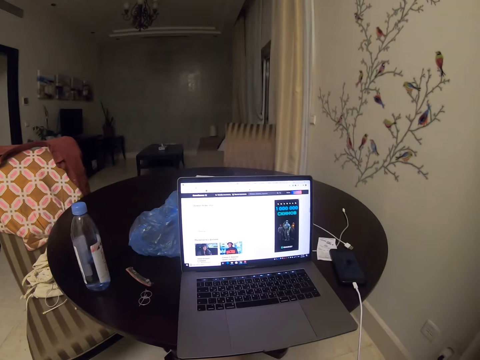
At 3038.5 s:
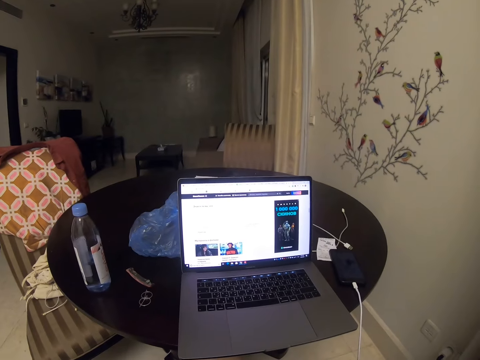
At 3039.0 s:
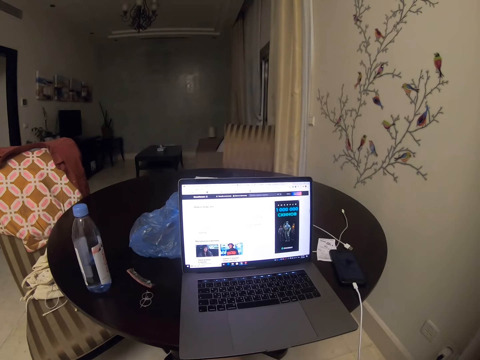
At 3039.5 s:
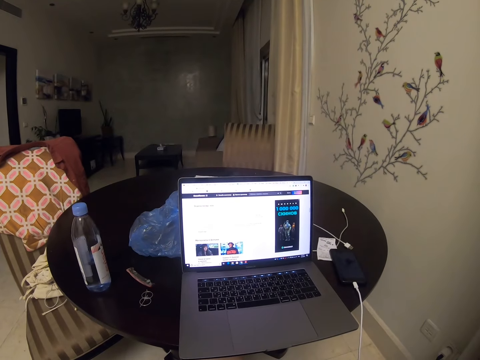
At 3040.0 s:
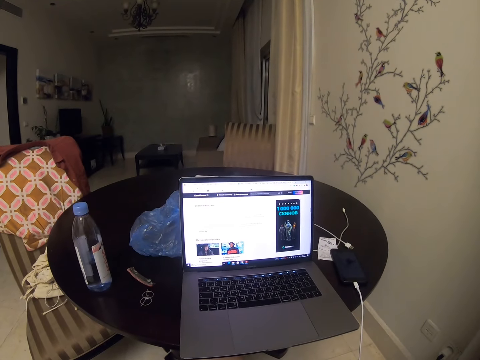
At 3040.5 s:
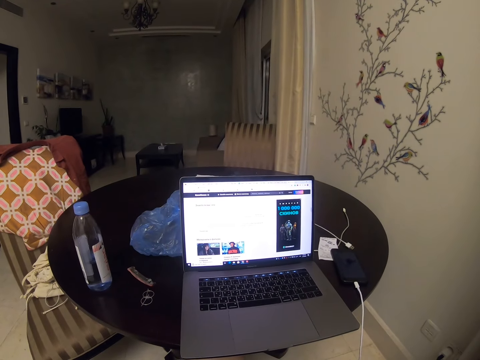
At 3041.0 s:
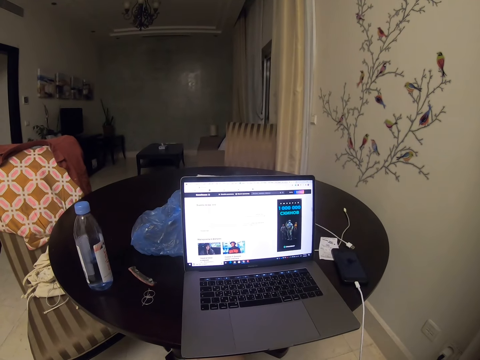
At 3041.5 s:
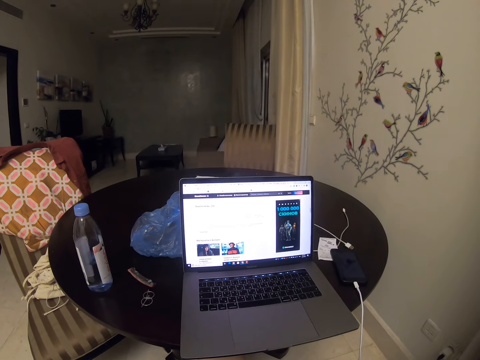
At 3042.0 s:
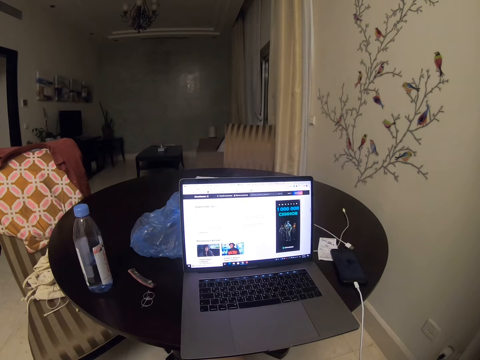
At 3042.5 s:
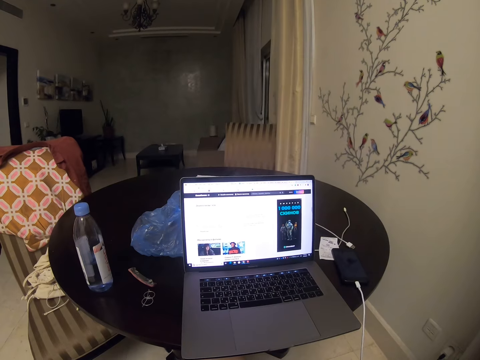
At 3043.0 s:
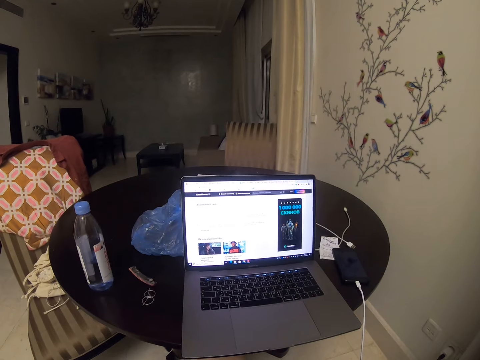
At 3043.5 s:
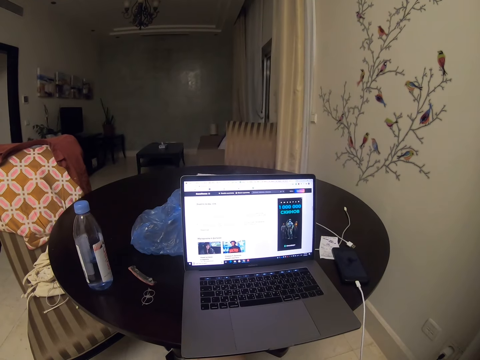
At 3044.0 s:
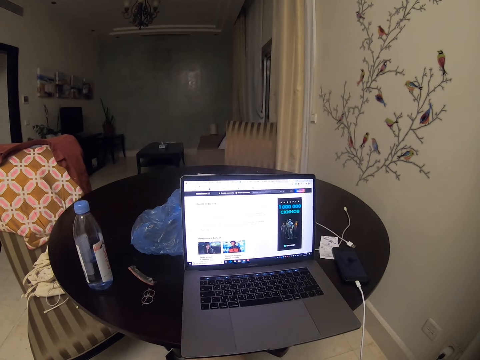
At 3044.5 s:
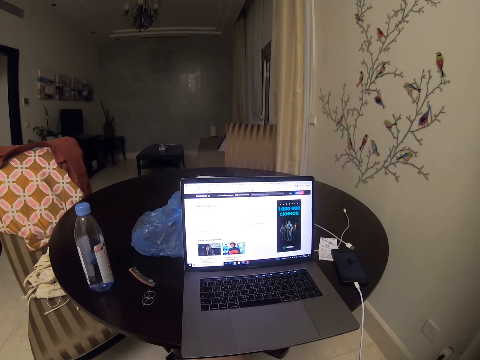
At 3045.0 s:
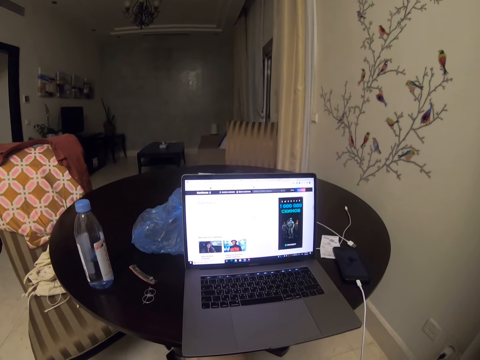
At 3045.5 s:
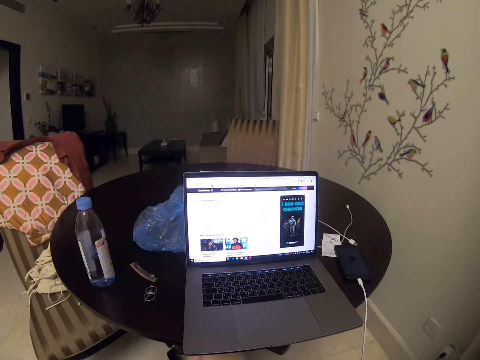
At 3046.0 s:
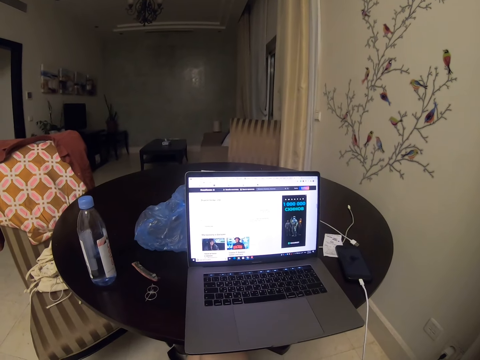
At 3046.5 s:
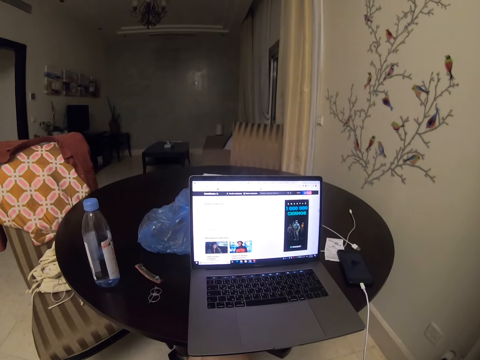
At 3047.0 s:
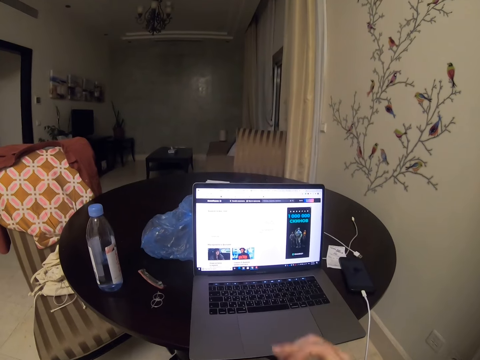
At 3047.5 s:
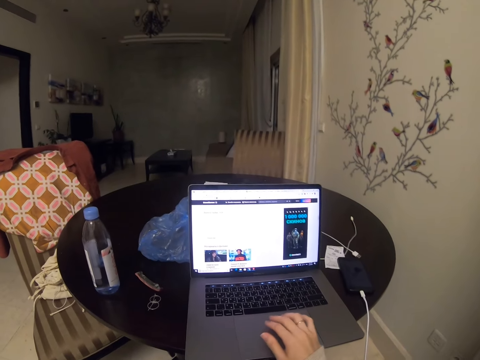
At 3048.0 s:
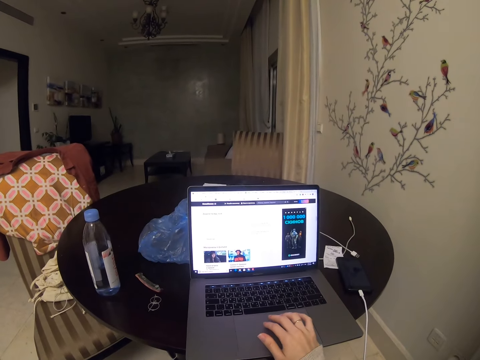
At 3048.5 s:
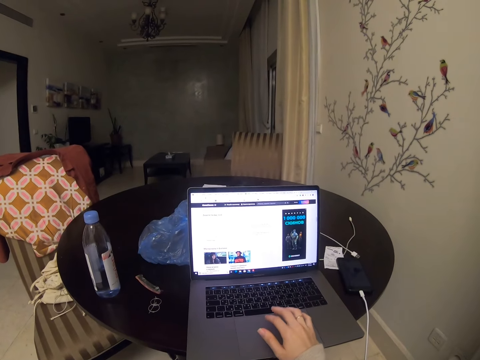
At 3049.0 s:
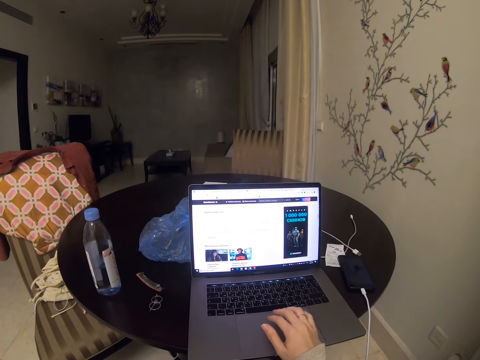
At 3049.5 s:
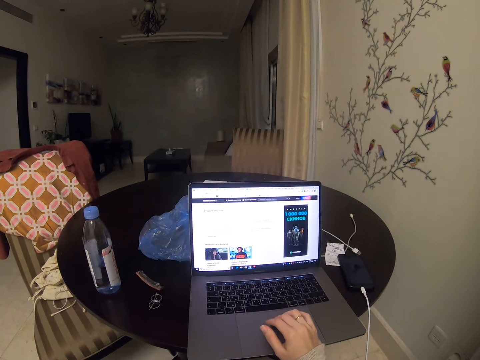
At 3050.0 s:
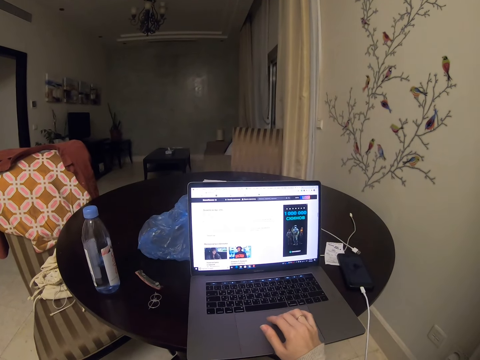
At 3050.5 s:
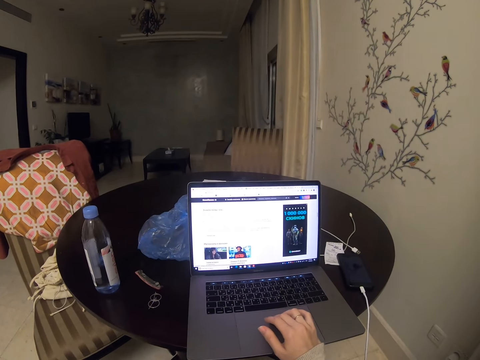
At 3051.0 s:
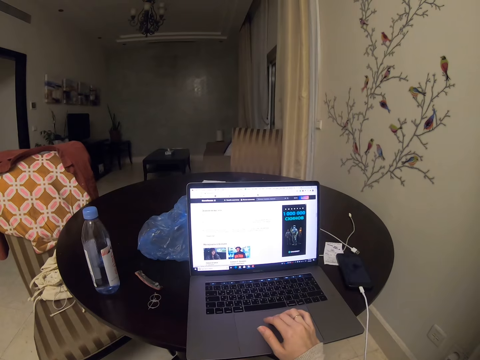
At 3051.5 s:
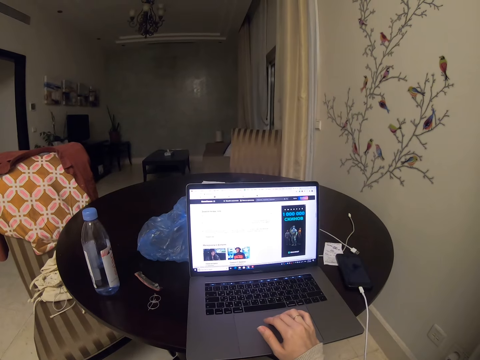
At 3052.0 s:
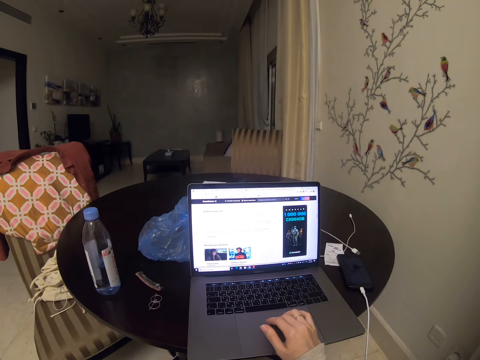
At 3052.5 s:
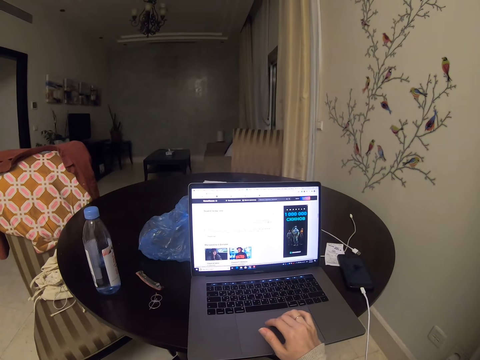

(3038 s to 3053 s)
The camera wearer looks at the laptop. They scroll the laptop. They use the laptop.

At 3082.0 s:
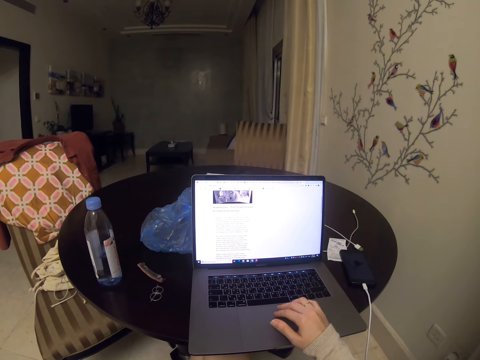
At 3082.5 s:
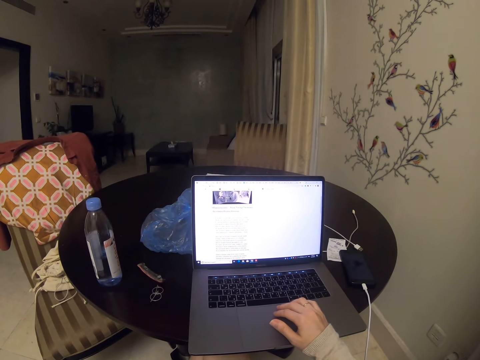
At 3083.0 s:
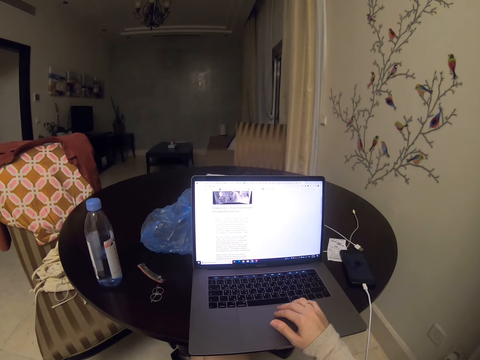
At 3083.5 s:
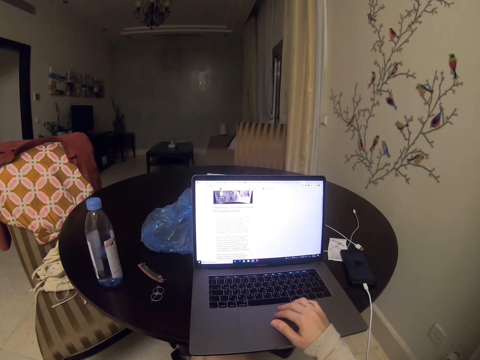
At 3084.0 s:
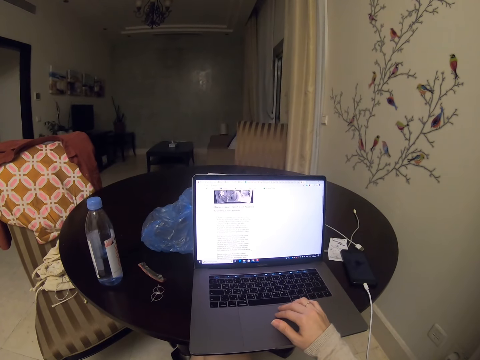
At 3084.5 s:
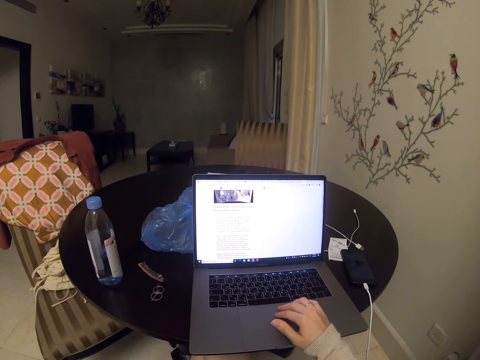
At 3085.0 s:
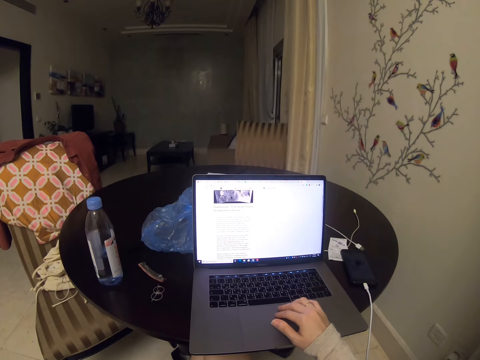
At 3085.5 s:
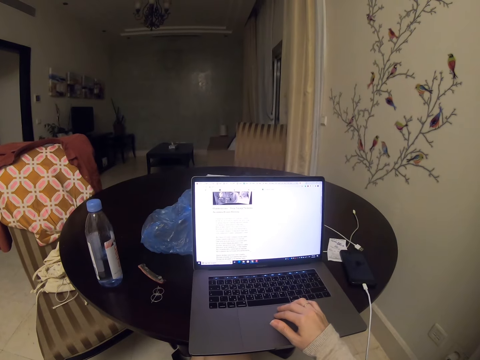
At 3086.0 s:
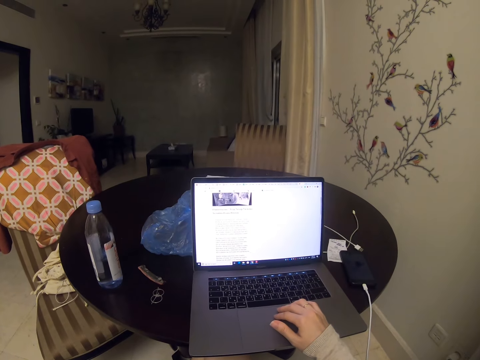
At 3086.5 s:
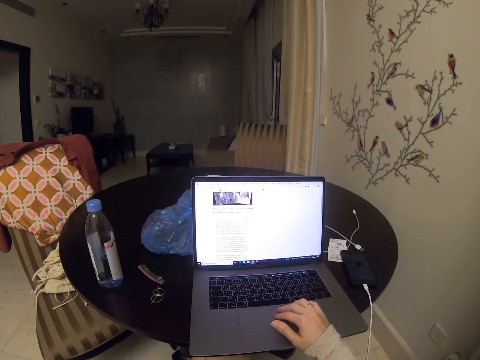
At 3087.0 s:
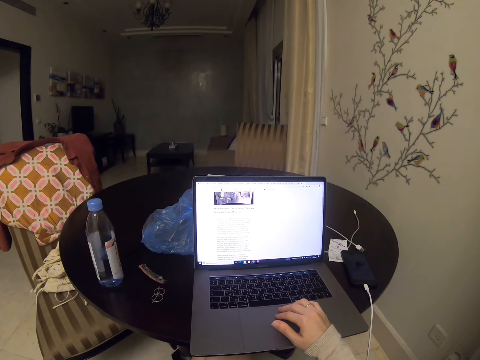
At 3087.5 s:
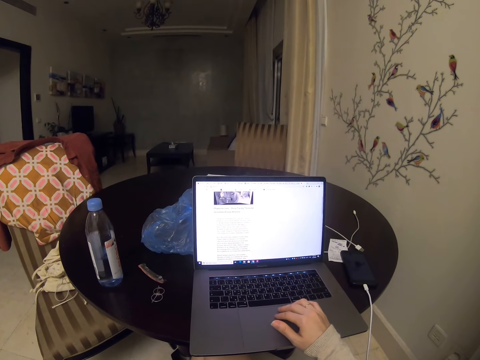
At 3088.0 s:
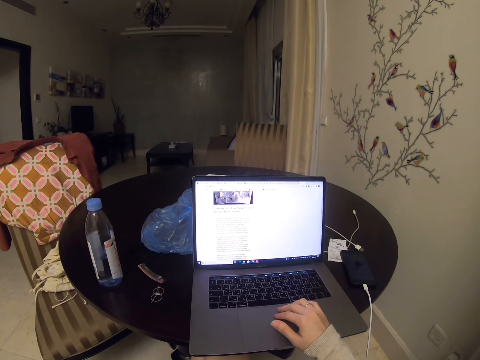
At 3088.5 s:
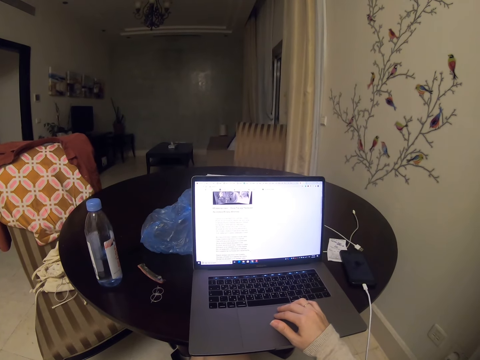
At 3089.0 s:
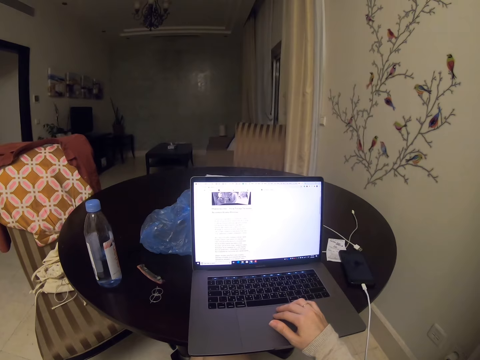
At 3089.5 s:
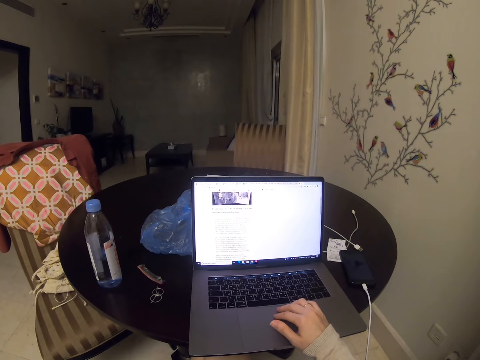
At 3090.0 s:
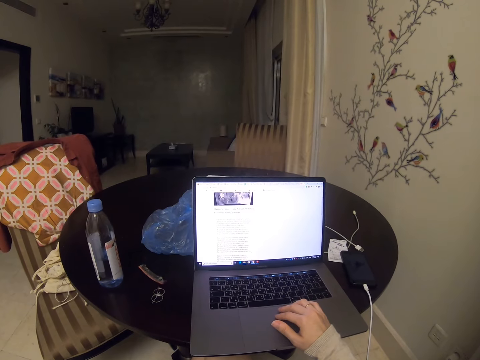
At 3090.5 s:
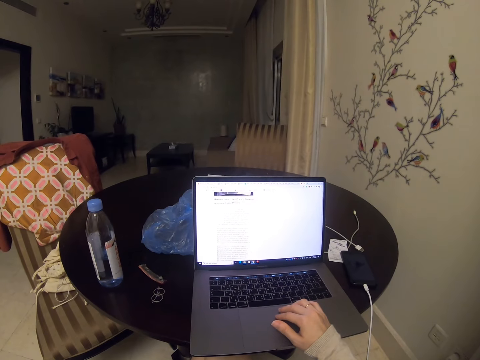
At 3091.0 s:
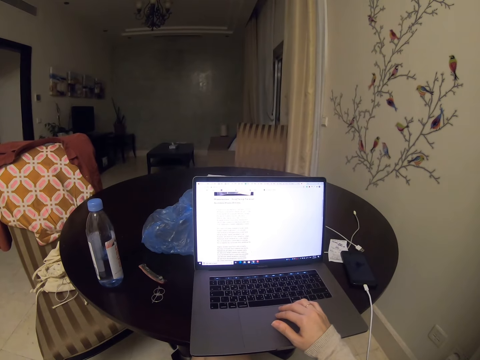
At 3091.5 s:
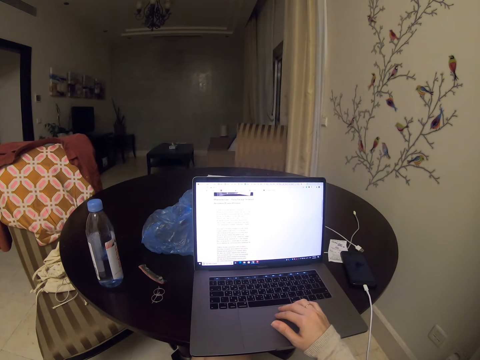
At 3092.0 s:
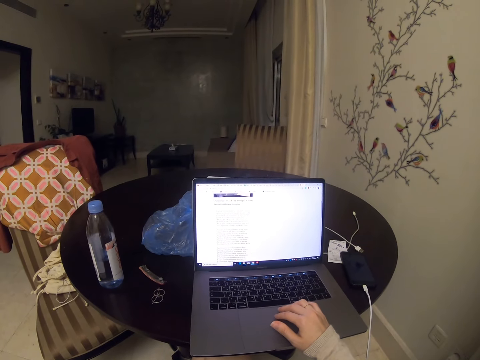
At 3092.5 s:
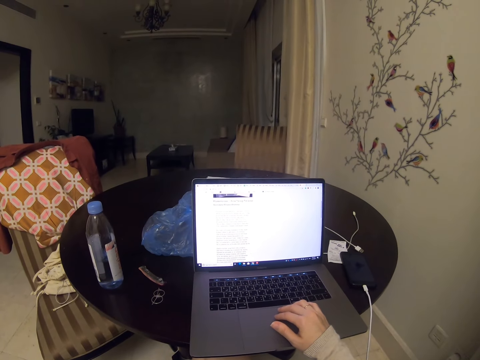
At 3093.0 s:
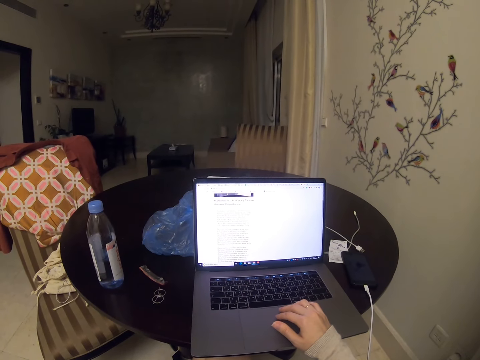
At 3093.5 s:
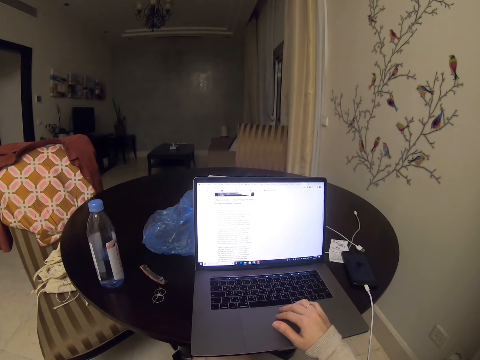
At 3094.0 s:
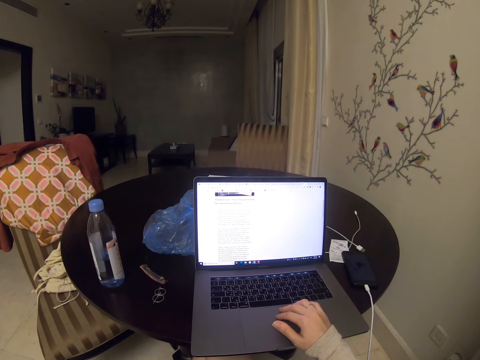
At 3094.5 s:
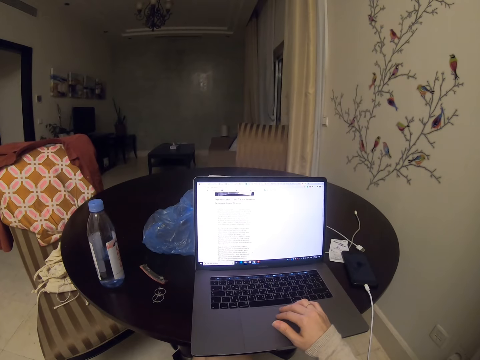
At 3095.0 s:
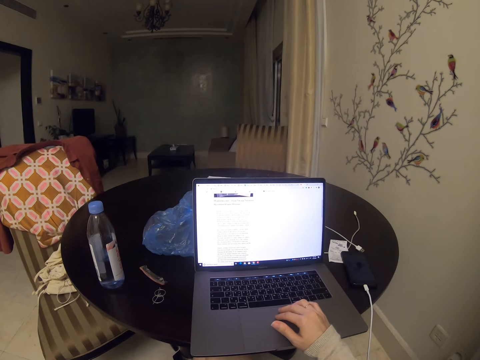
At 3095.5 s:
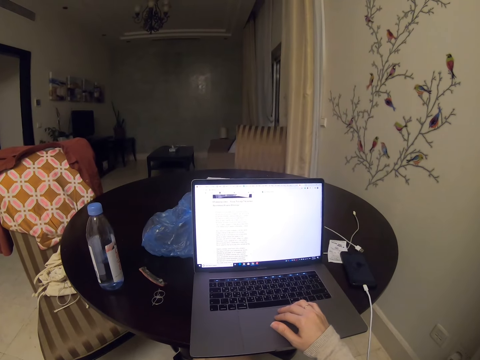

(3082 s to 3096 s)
The camera wearer looks at the laptop.
